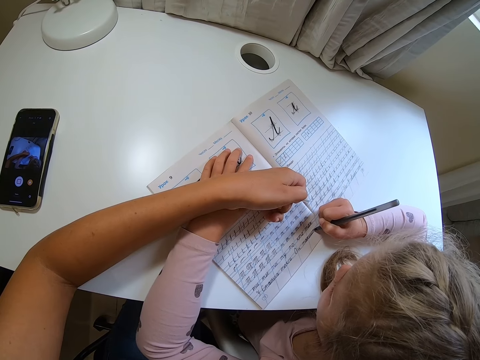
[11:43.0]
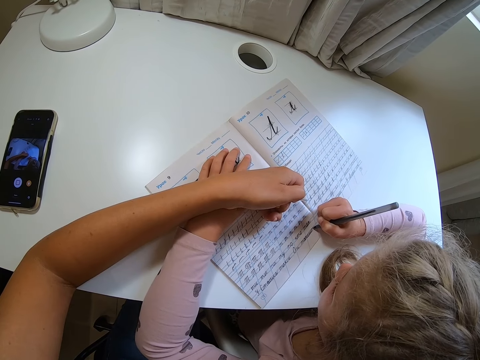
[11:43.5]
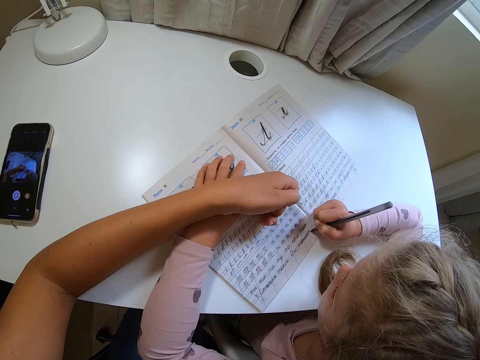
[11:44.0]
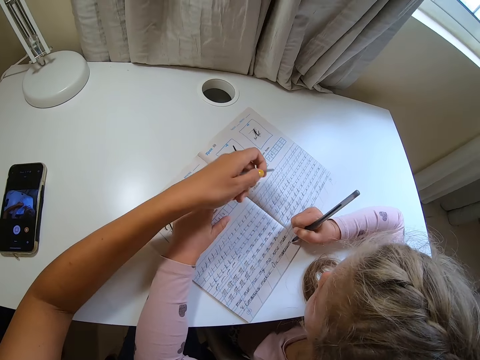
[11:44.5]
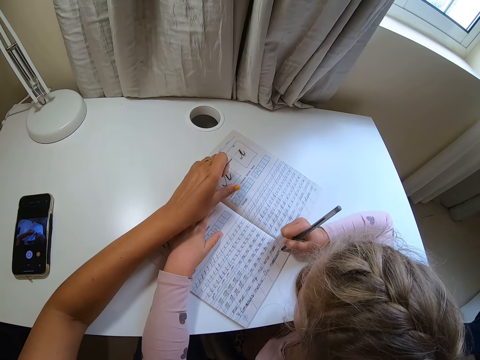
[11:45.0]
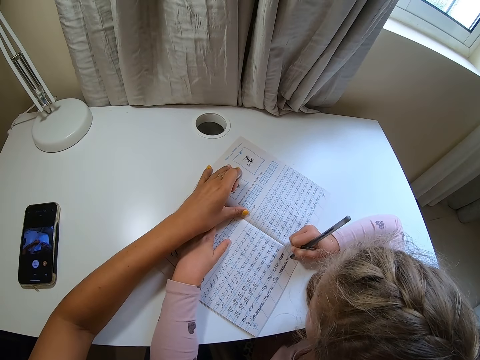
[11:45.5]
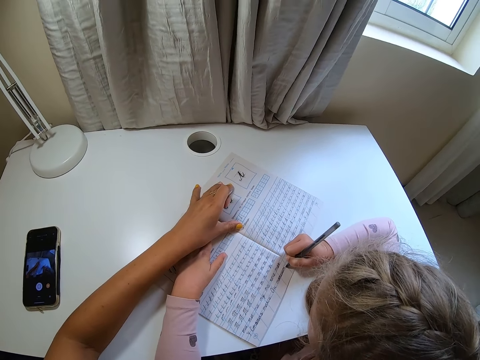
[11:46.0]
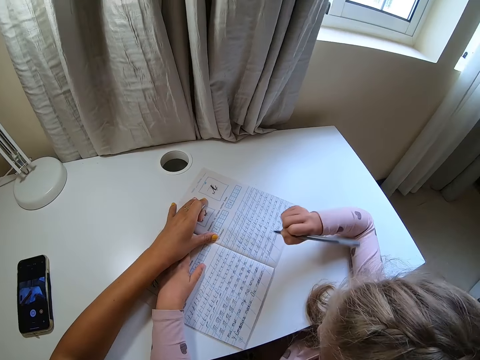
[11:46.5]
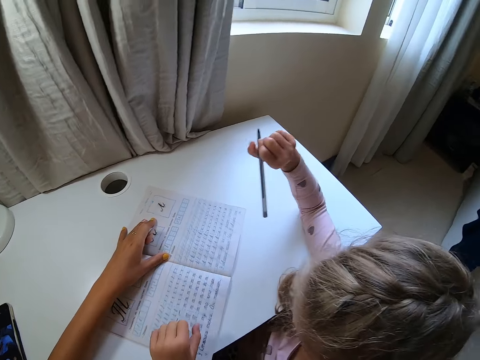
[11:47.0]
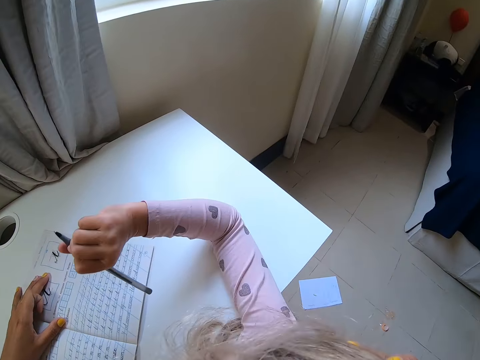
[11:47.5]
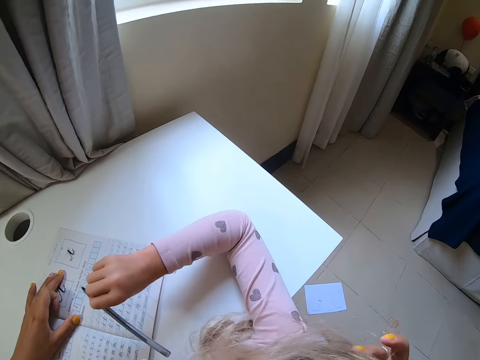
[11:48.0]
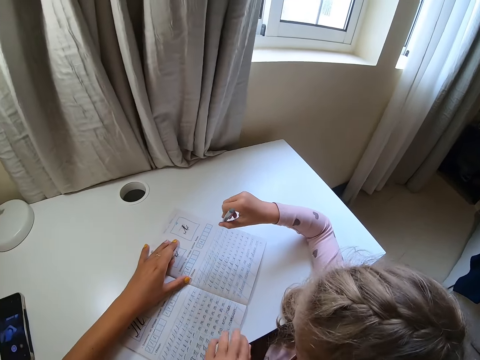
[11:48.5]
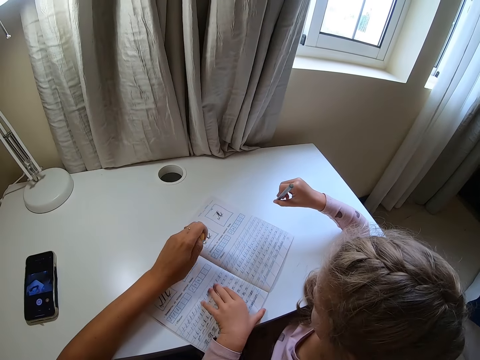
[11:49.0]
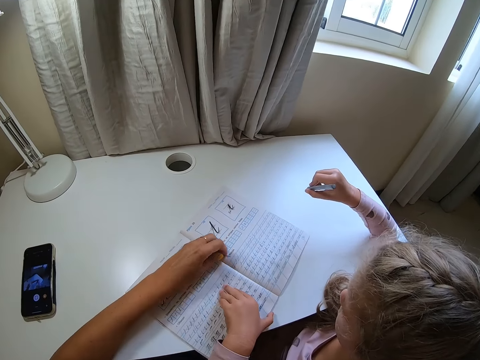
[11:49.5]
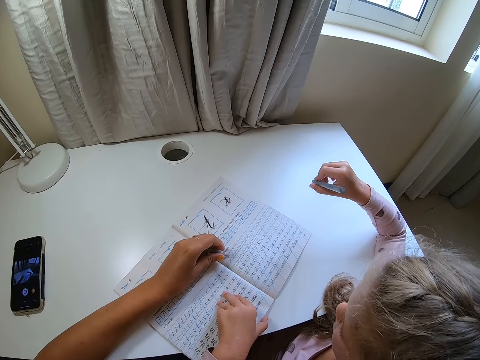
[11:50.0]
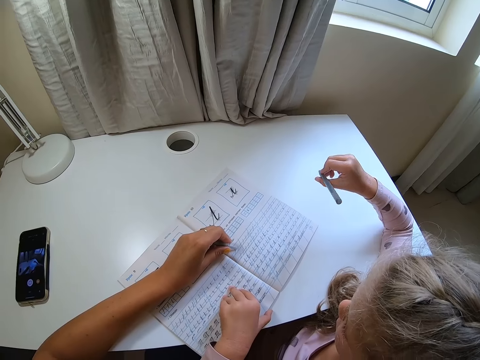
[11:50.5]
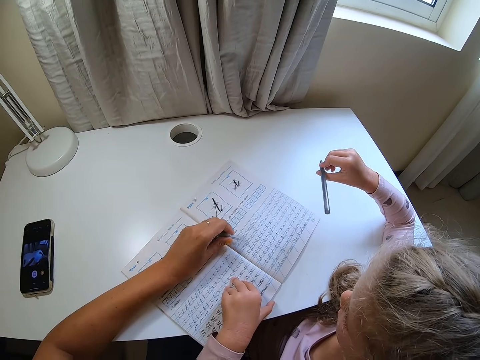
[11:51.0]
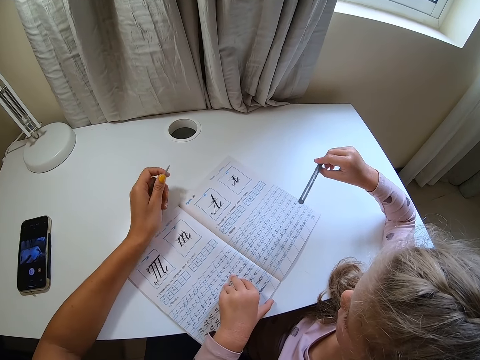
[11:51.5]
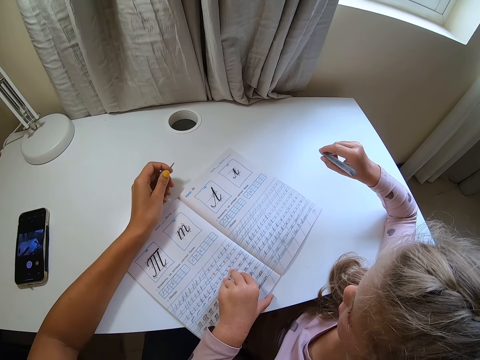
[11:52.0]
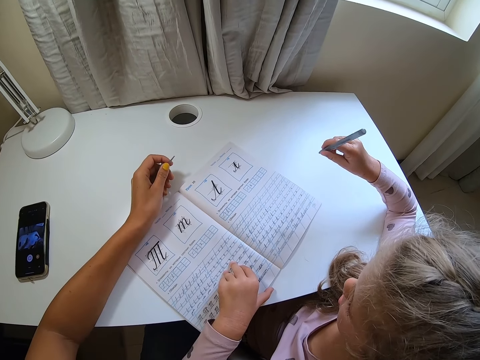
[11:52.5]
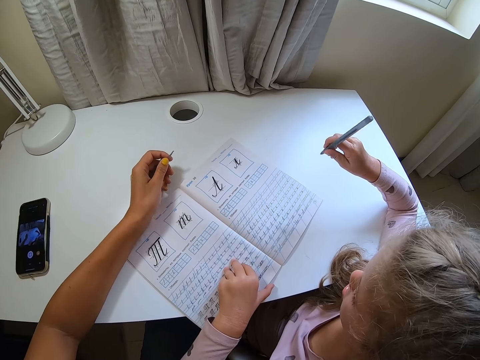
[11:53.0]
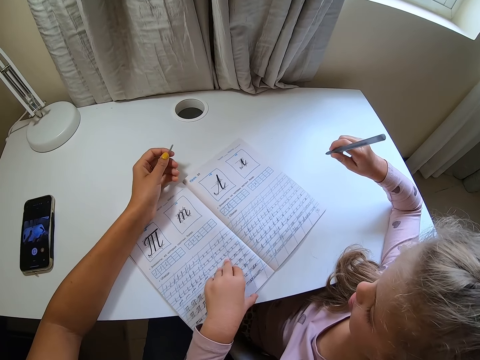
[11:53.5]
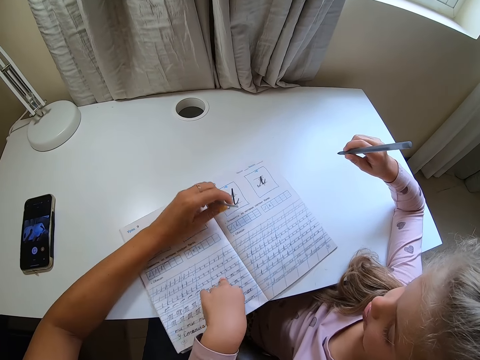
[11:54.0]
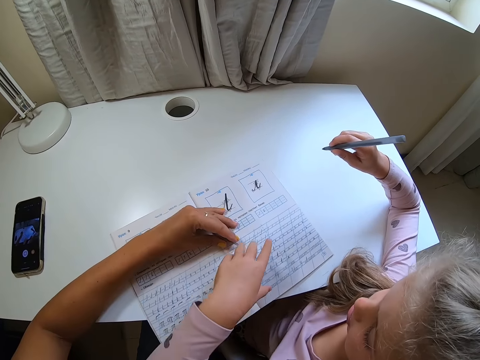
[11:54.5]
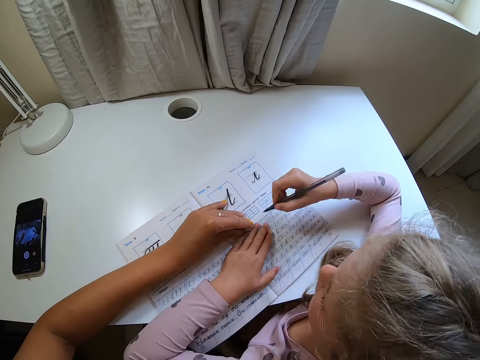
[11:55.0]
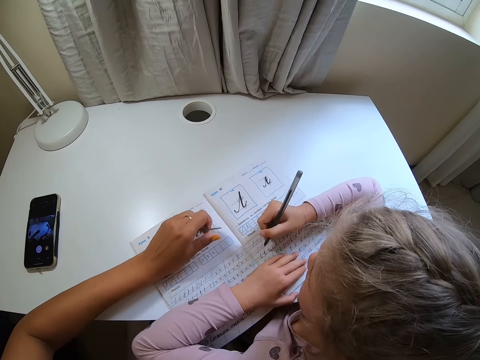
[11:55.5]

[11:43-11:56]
The camera wearer moves their hand and holds a book. A child lifts a pen. The child holds the book. The camera wearer points at the book and moves their hand away. The child moves the book. The camera wearer points at the book.

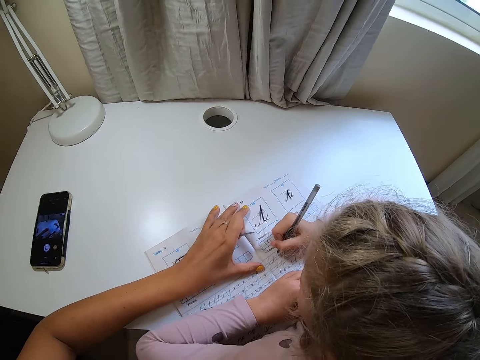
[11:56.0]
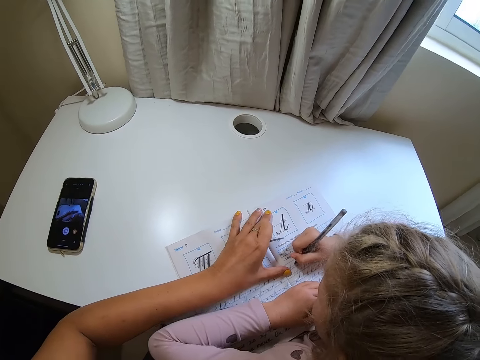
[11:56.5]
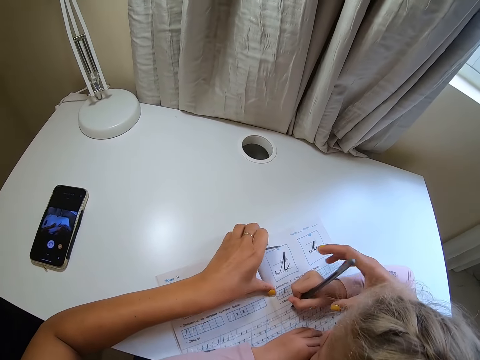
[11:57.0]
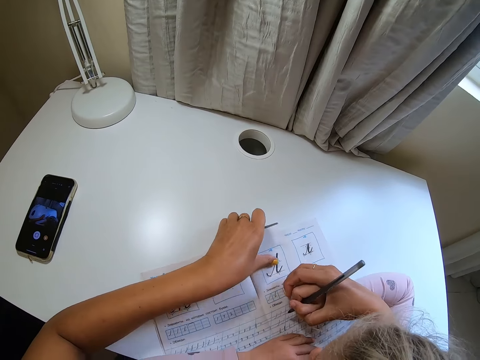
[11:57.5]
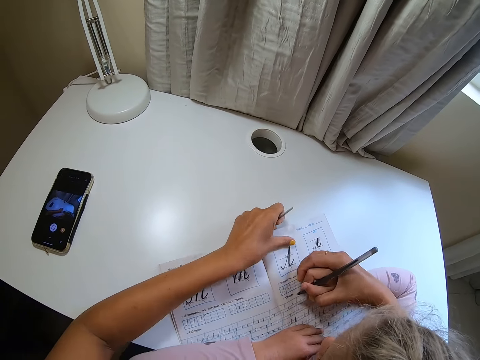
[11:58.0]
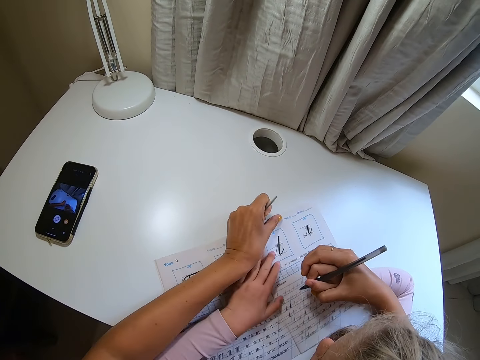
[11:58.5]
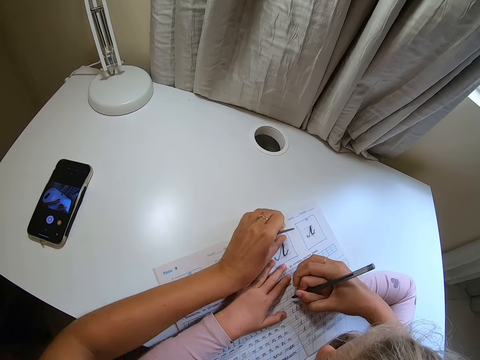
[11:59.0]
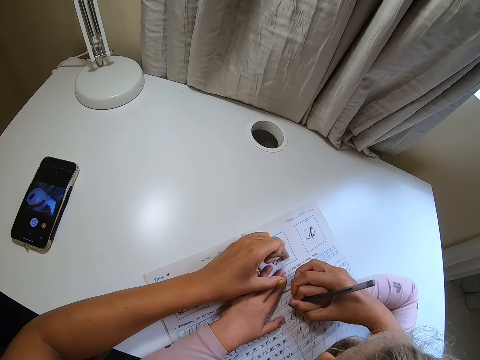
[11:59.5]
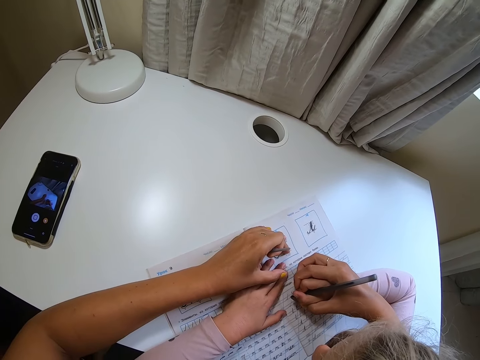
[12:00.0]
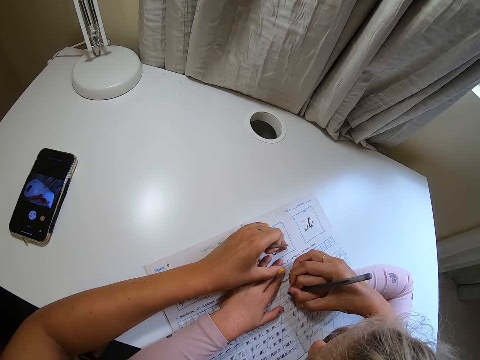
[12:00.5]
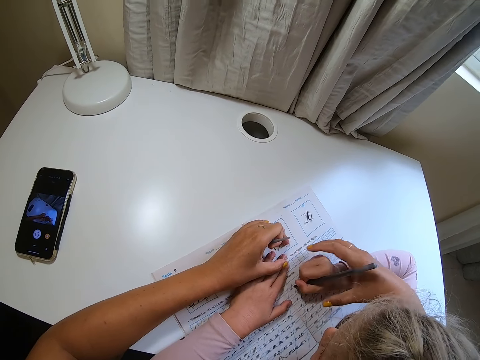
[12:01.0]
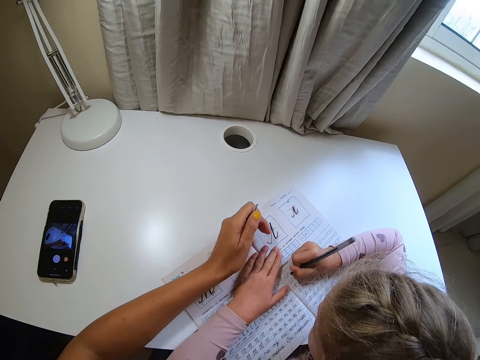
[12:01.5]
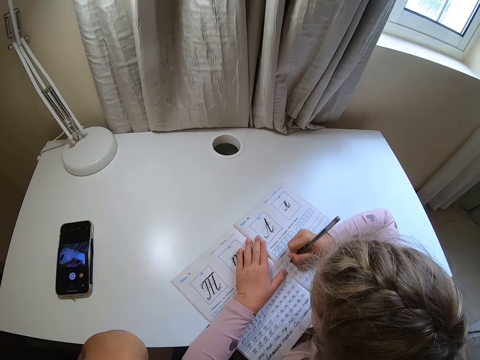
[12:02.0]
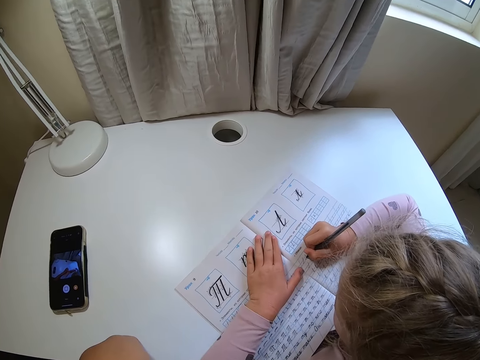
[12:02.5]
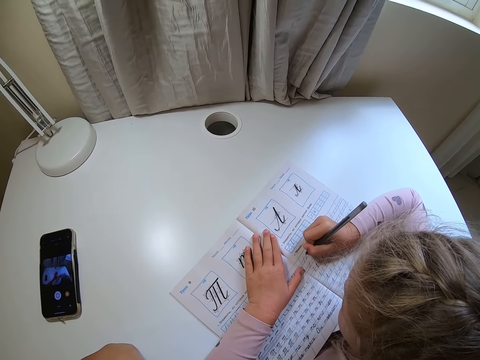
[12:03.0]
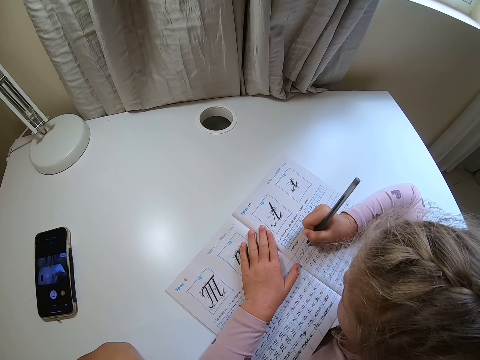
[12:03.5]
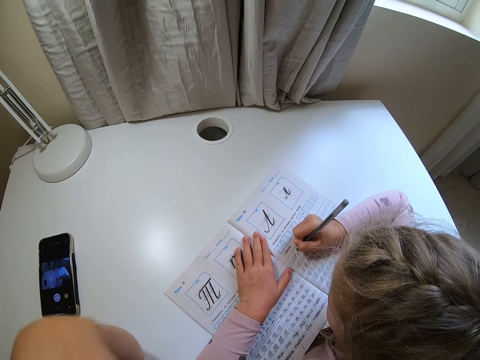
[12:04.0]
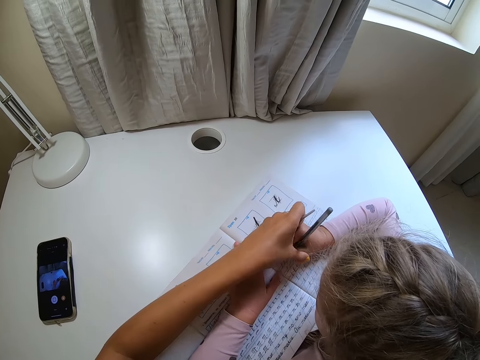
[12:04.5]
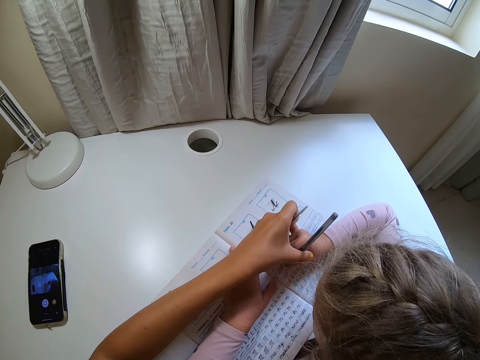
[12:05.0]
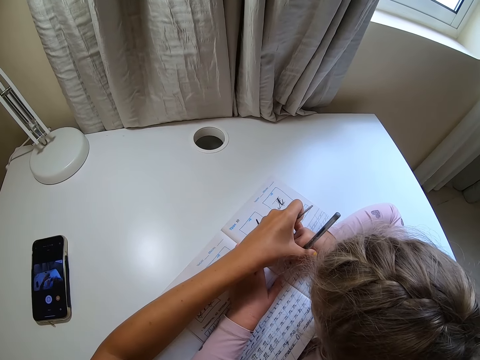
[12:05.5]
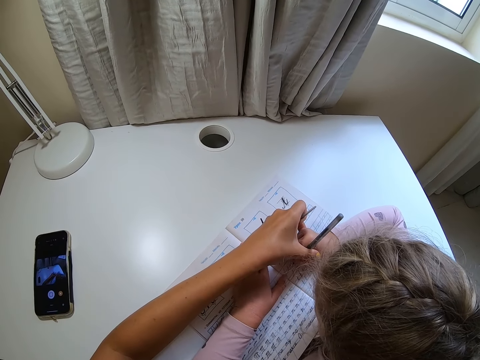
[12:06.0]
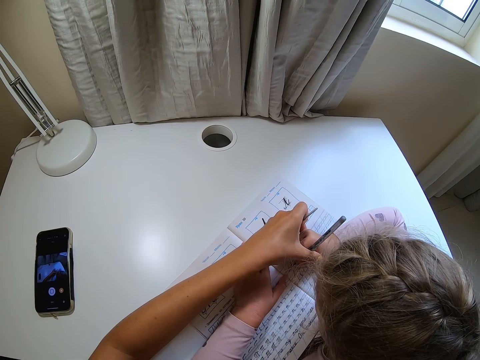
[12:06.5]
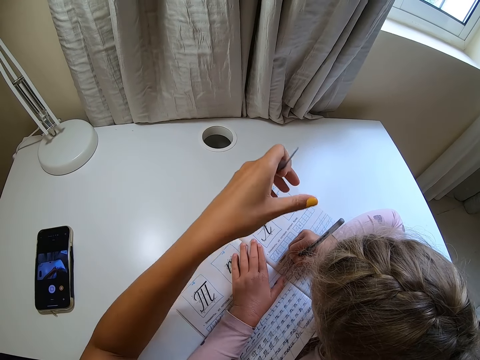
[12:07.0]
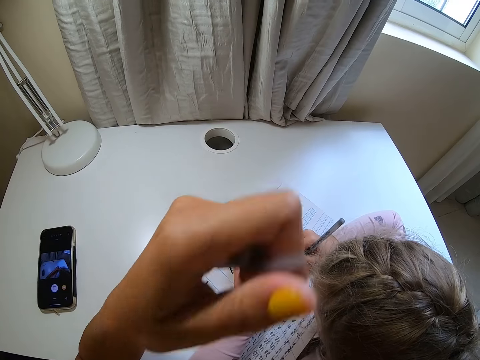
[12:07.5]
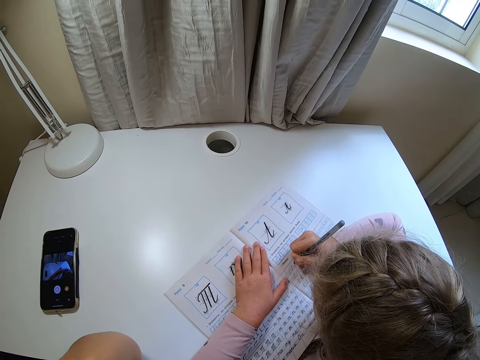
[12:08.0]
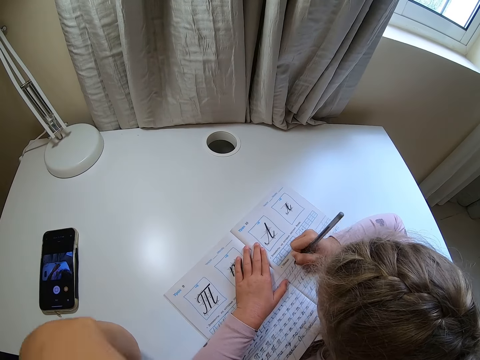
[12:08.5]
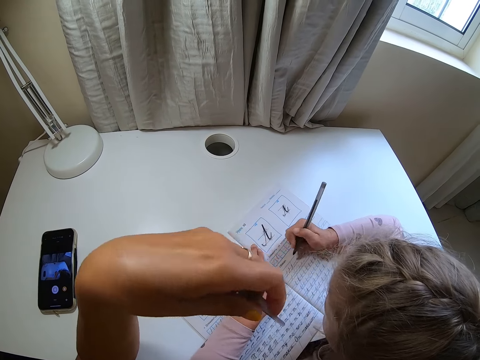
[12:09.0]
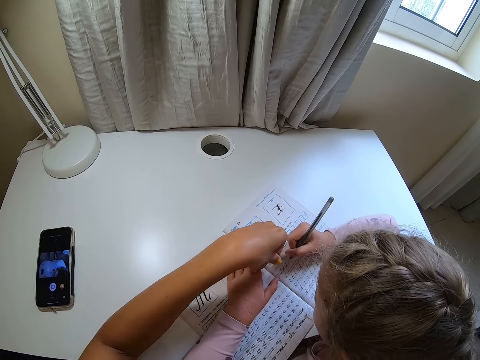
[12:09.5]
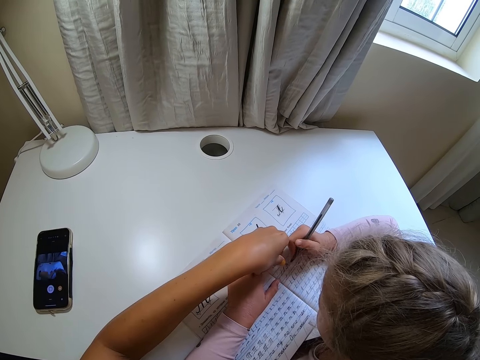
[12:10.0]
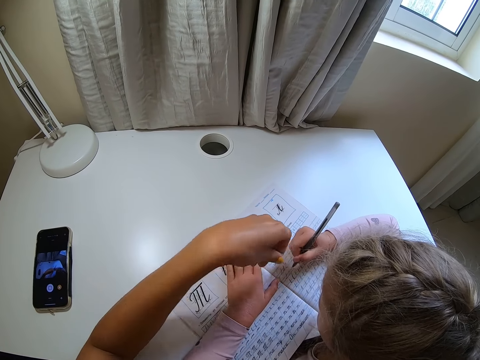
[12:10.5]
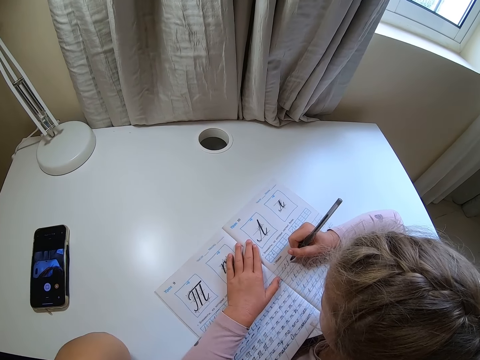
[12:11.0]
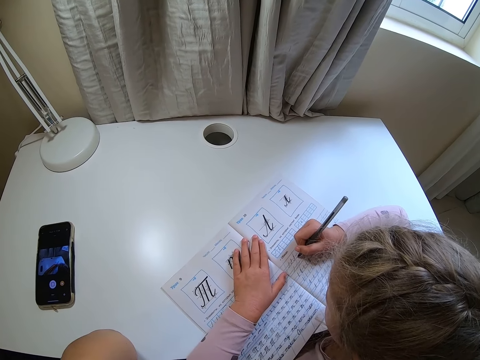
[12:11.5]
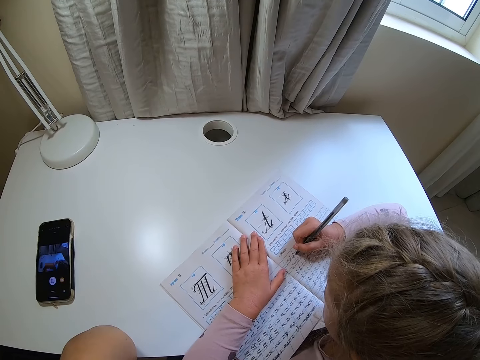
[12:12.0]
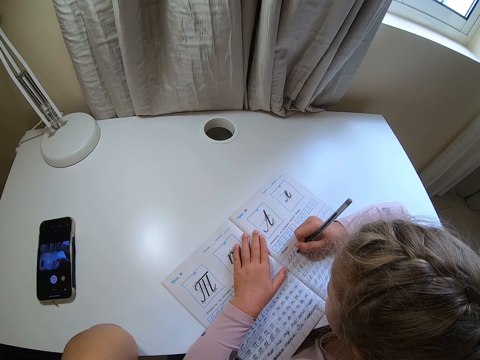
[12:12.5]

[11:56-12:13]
The camera wearer moves a book. A child writes on the book. The camera wearer holds the child's hand and moves the book. The child moves a hand. The camera wearer rests their hand on the child's hand. They move their hand away. They move their hand away again. The child writes on the book. The camera wearer holds the child's hand. They move their hand away, point at the book and move their hand away.
